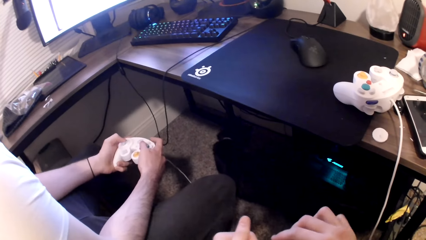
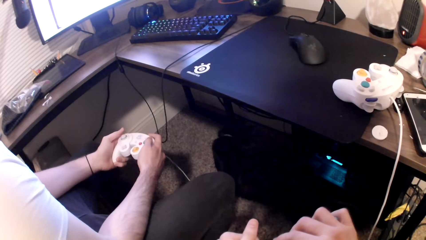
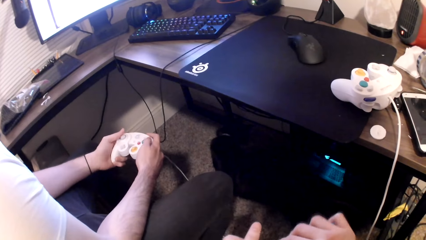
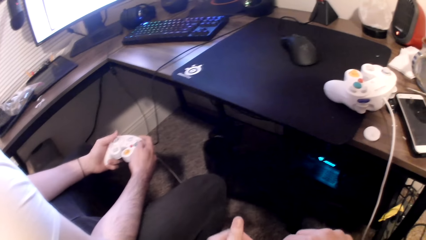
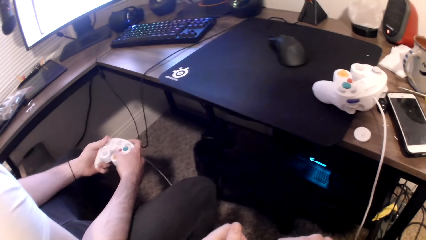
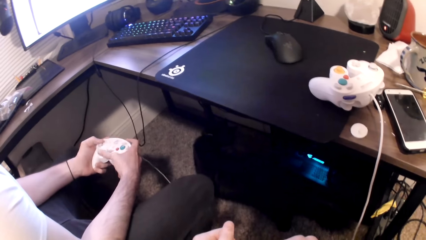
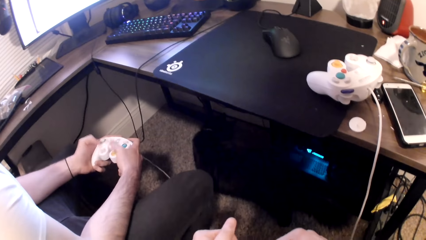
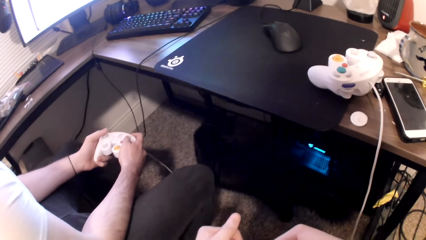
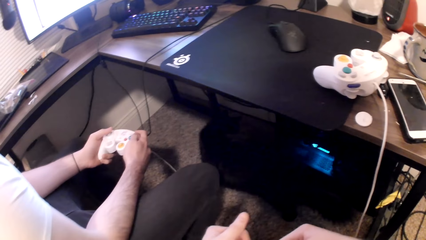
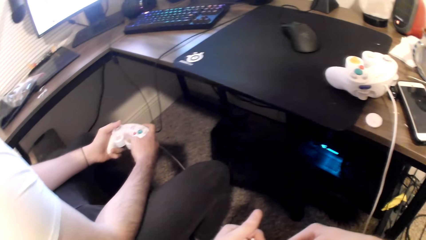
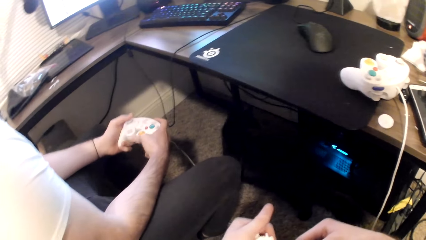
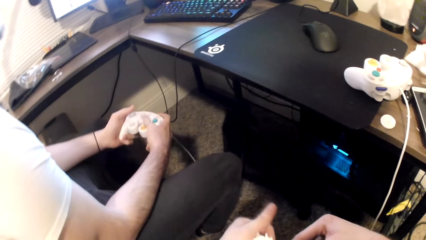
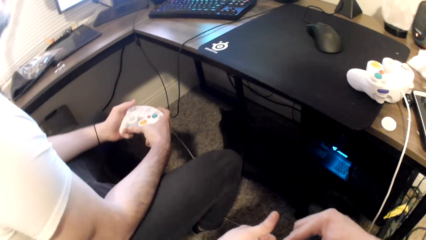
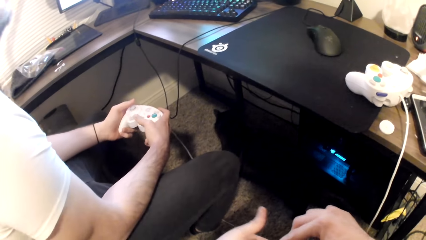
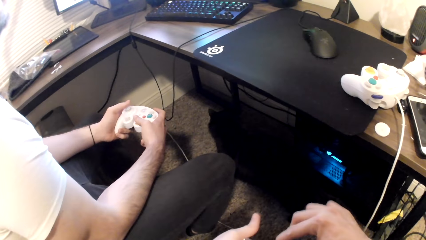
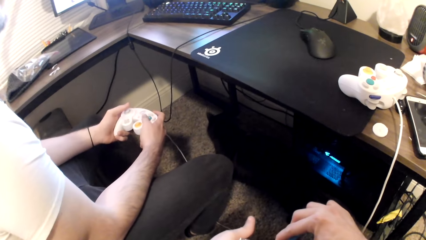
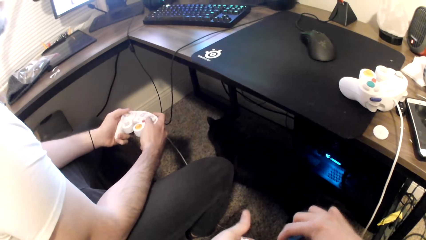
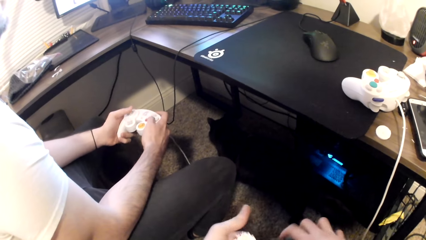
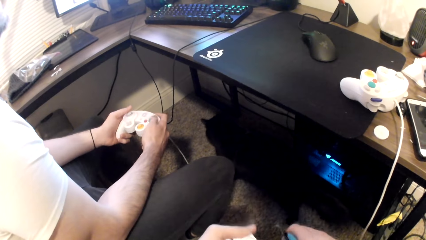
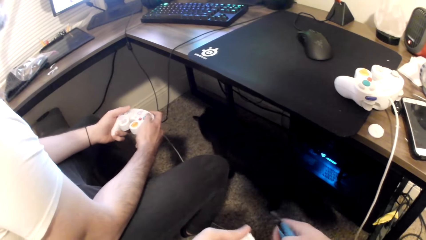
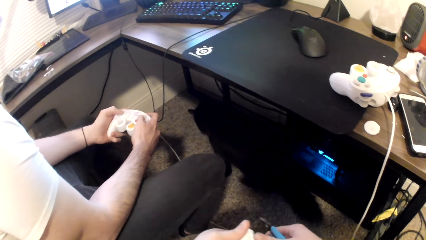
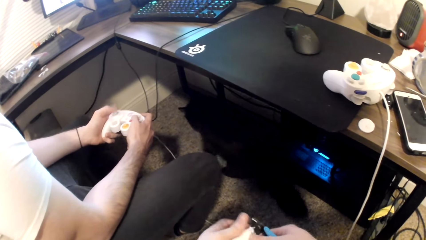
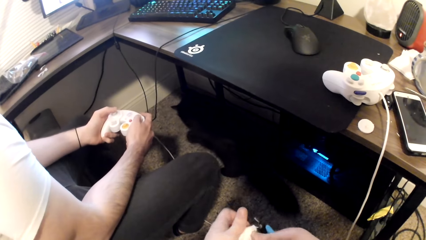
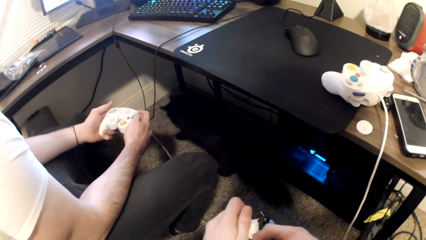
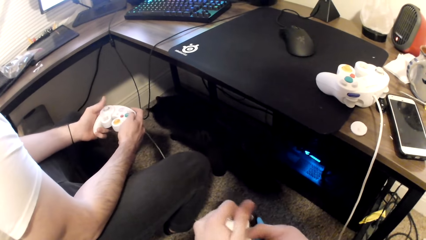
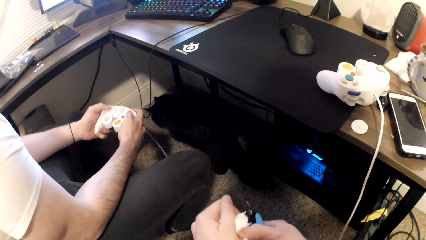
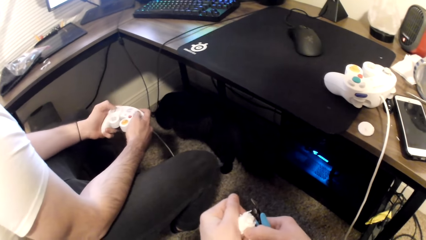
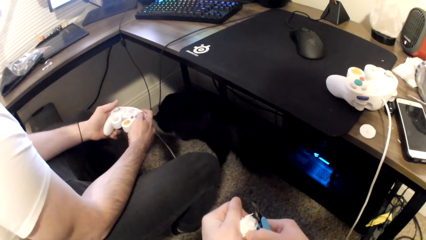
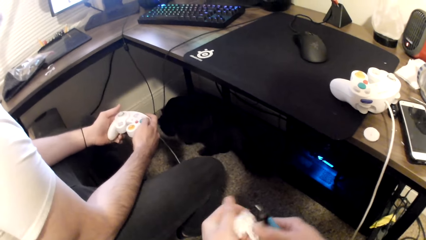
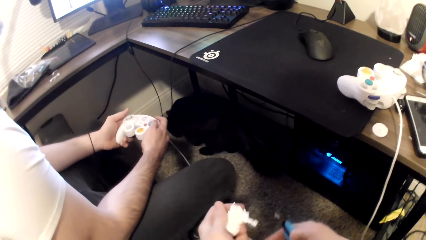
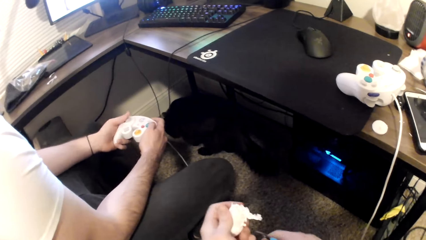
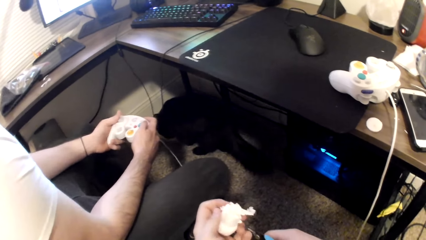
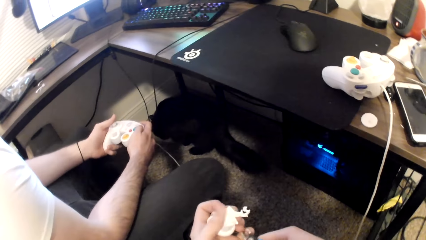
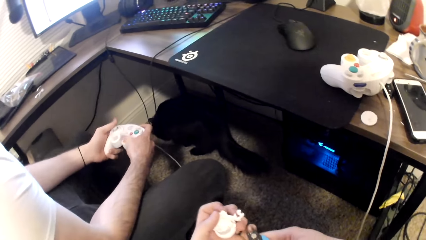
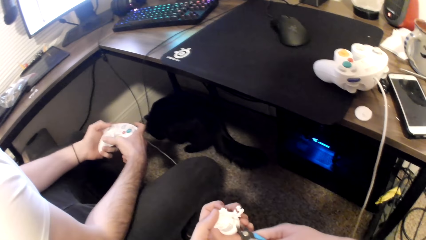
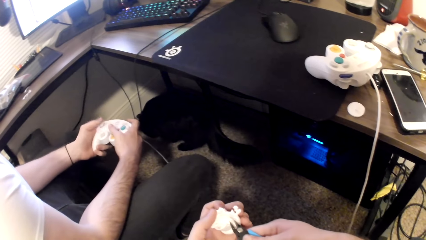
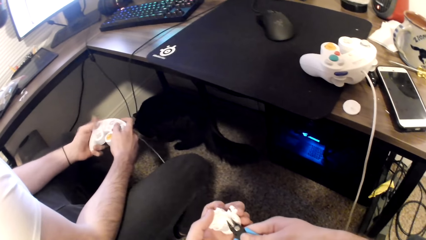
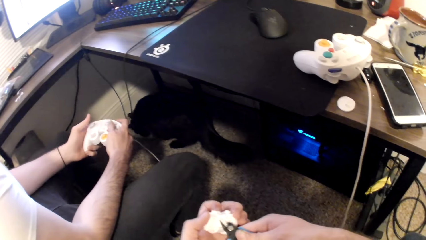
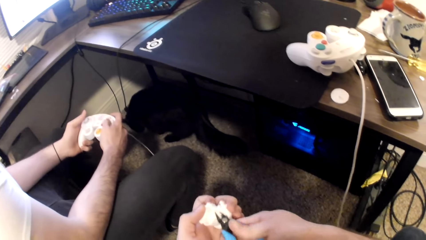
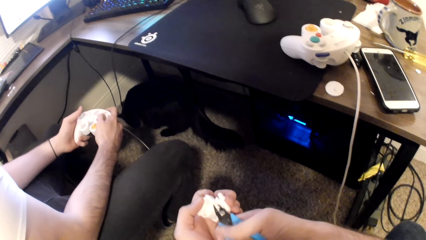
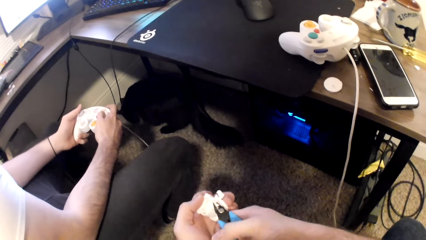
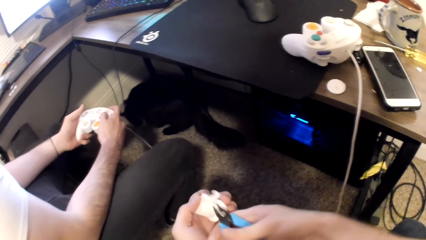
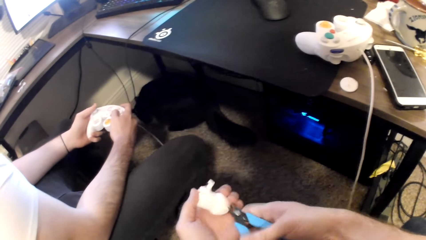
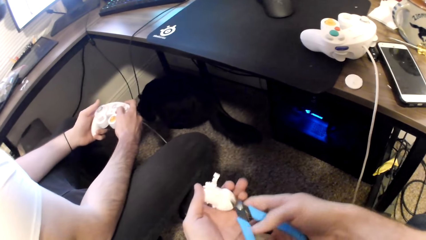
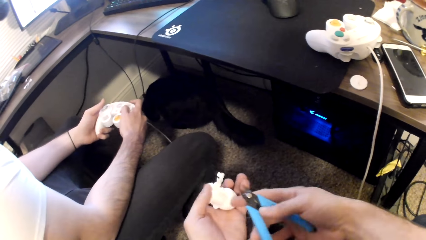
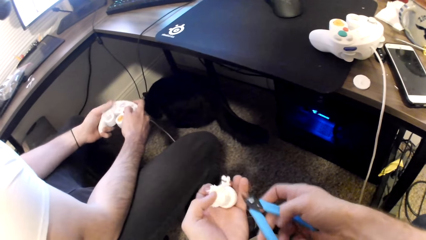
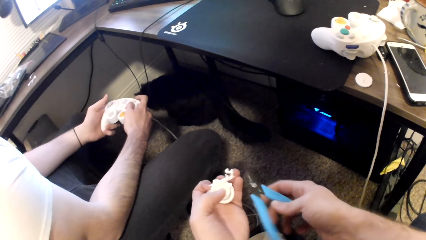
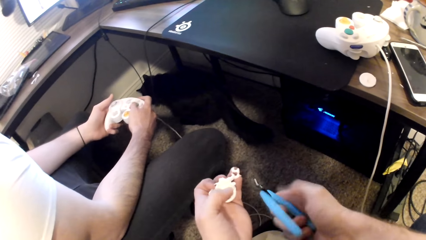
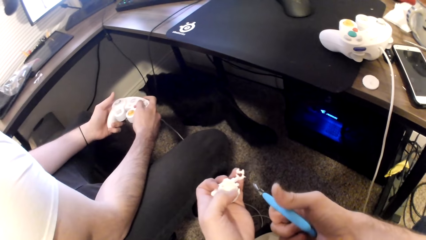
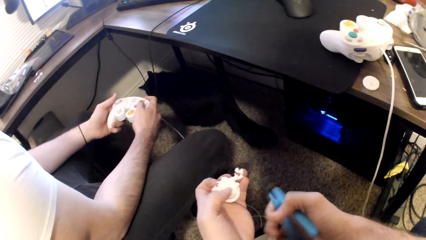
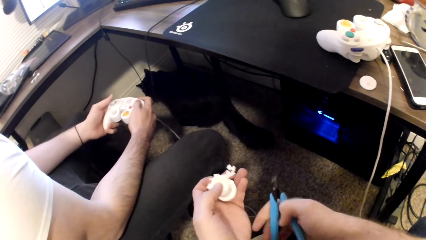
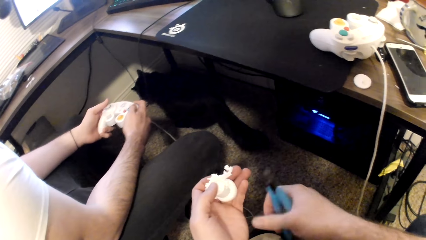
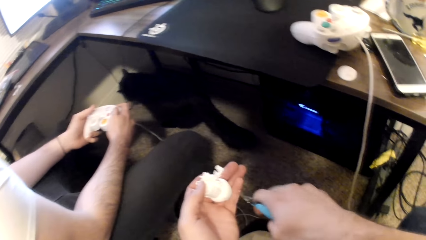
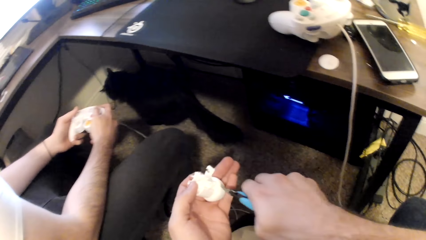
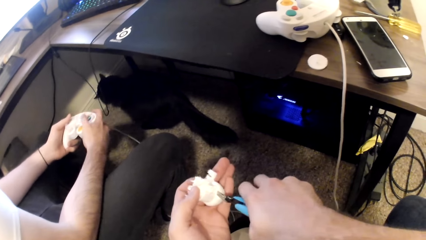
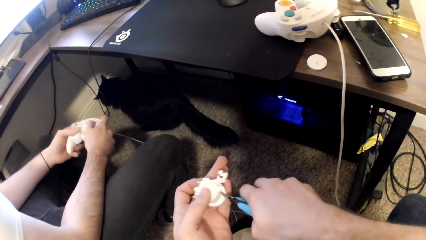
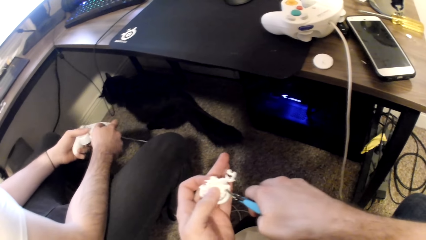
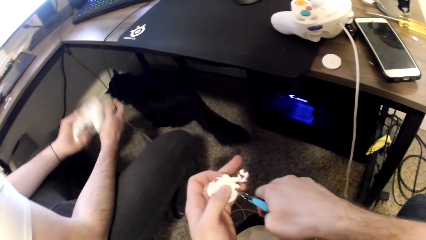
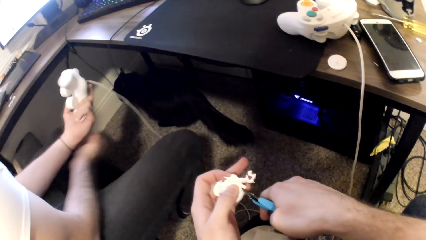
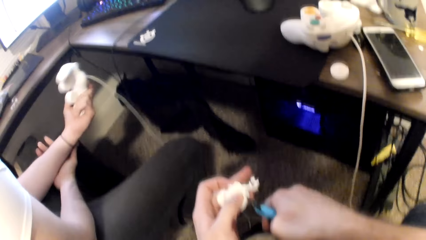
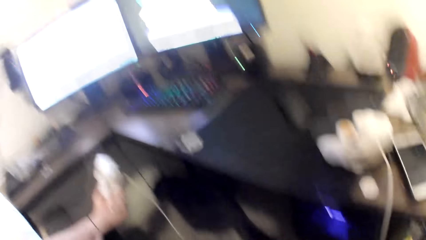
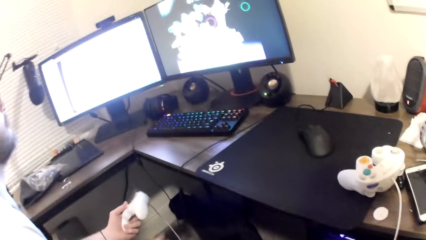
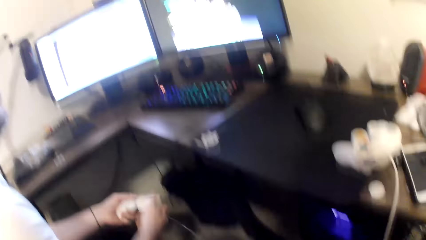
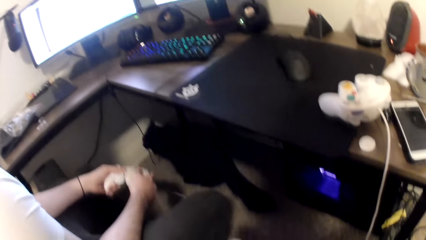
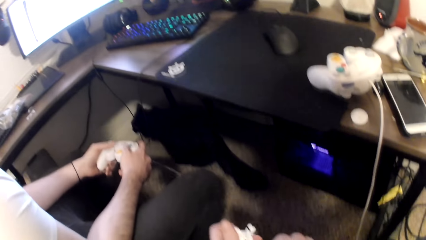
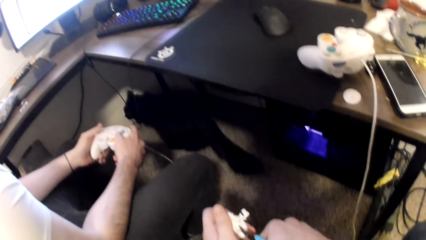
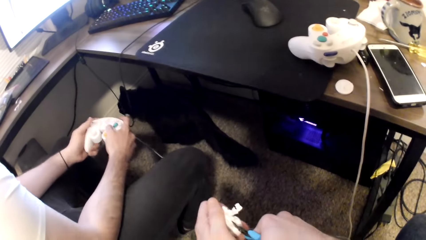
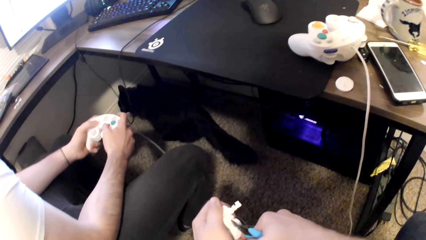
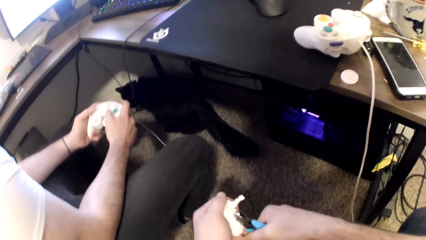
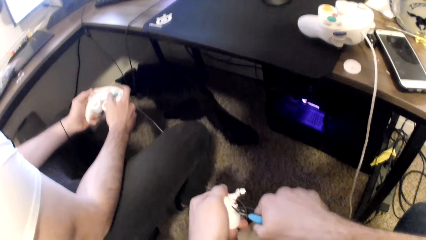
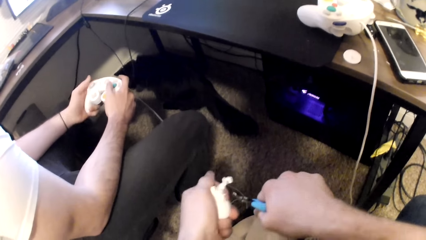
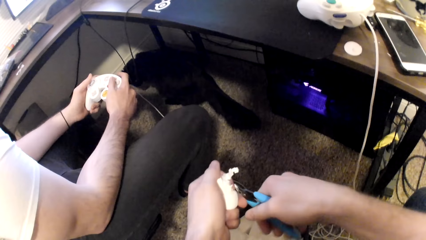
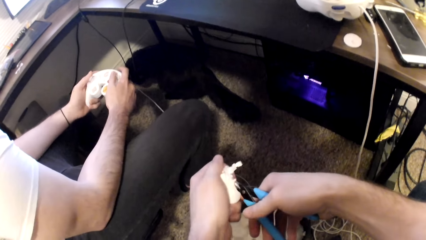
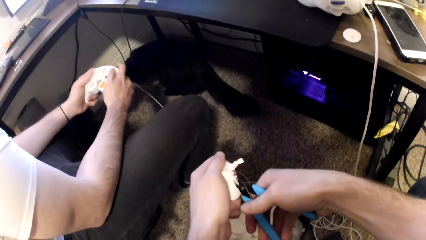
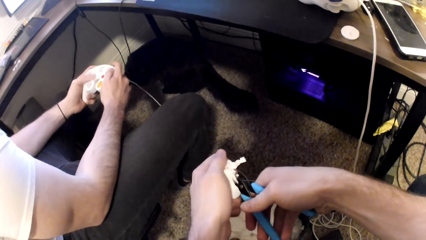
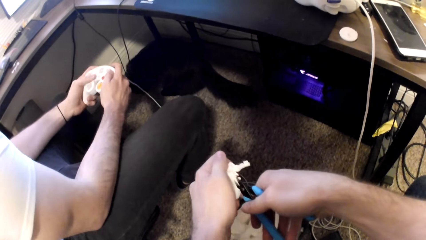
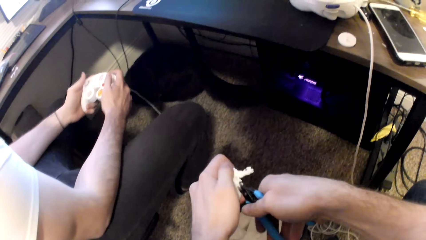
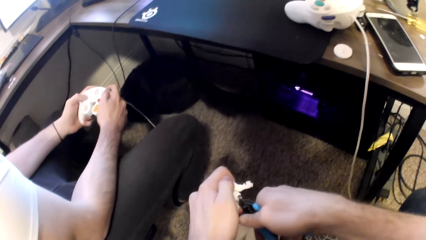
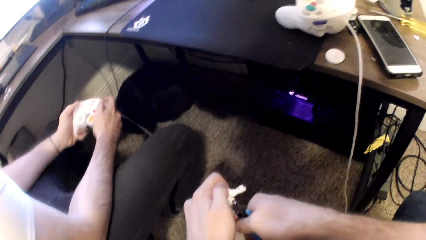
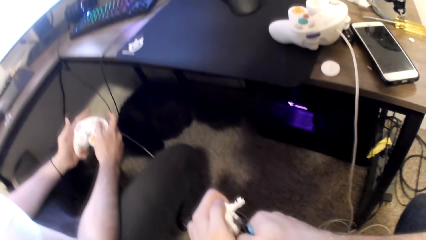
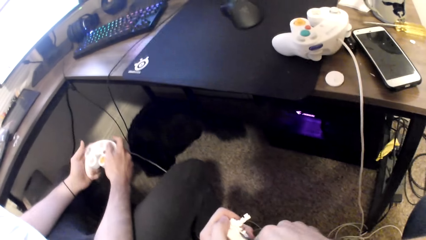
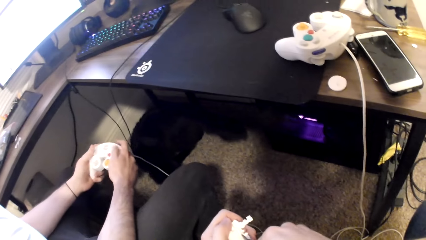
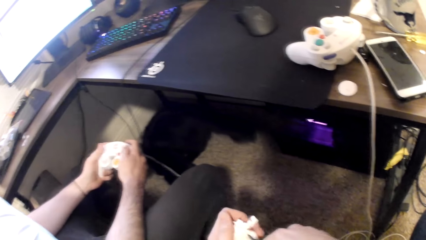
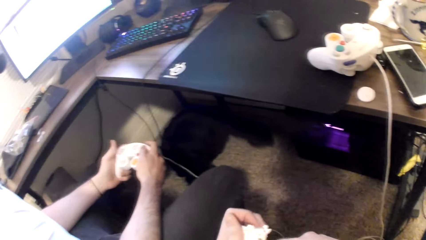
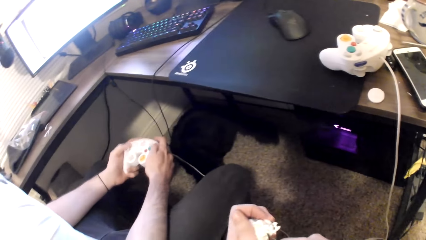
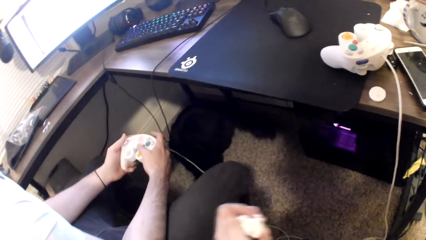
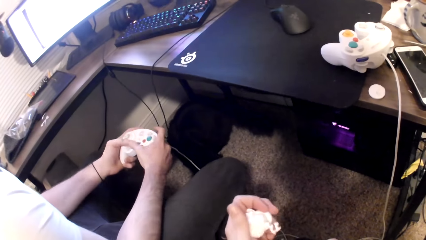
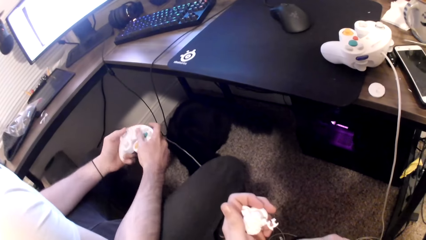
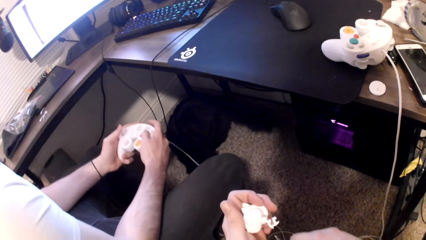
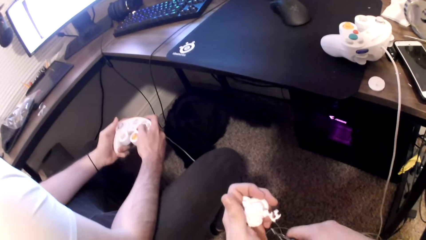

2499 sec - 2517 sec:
A cat moves under the table. A person holds his left hand and plays a game on the computer. The camera wearer cuts the art toy with the pliers.
